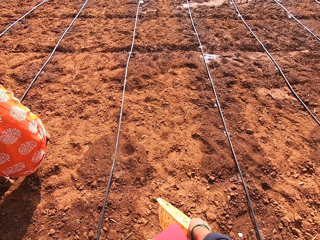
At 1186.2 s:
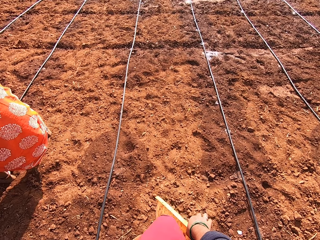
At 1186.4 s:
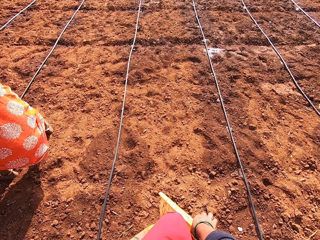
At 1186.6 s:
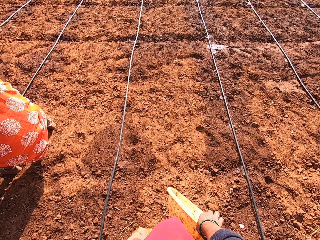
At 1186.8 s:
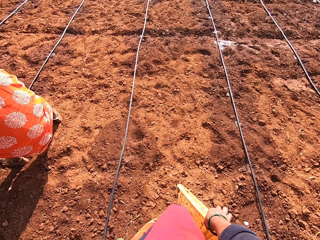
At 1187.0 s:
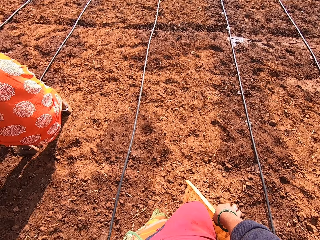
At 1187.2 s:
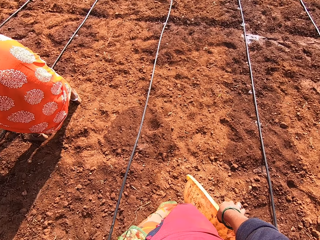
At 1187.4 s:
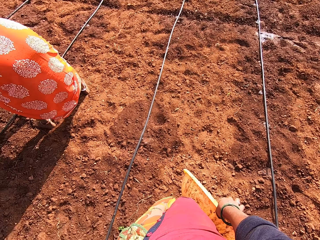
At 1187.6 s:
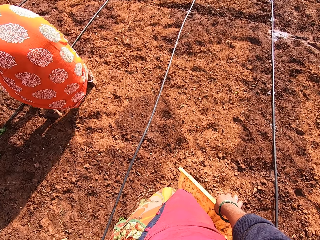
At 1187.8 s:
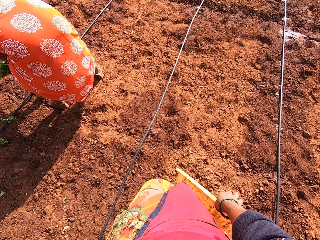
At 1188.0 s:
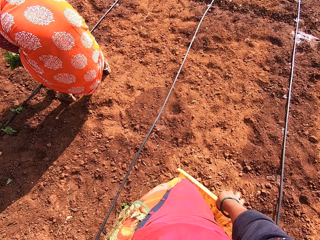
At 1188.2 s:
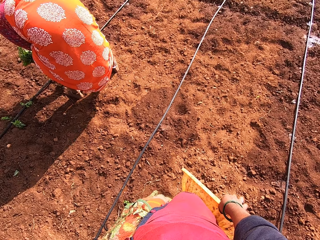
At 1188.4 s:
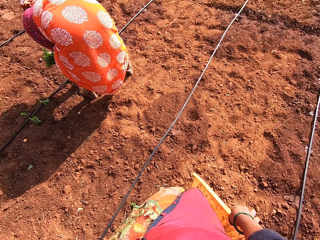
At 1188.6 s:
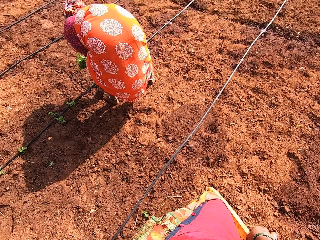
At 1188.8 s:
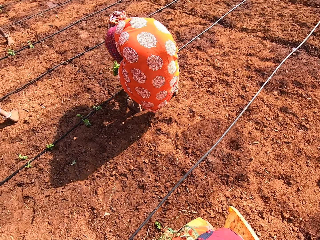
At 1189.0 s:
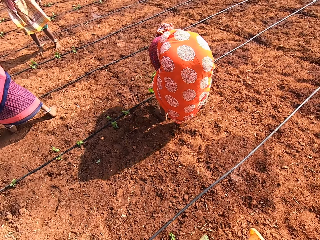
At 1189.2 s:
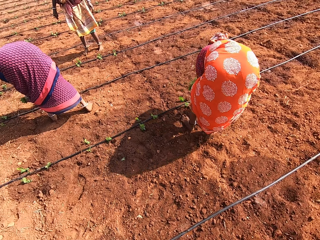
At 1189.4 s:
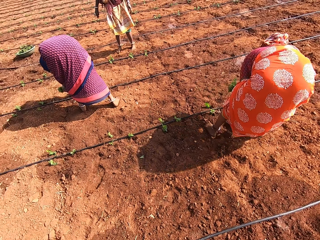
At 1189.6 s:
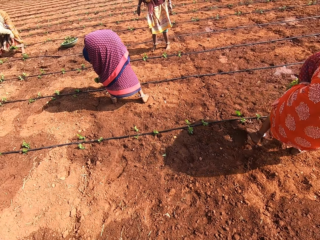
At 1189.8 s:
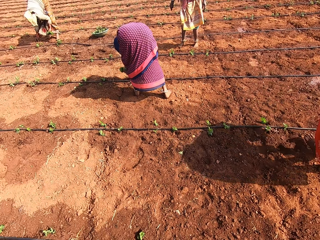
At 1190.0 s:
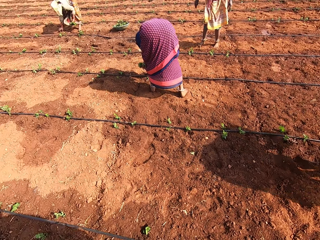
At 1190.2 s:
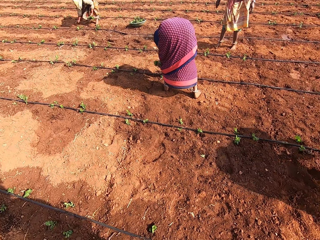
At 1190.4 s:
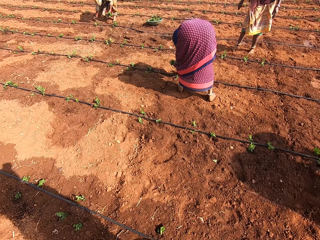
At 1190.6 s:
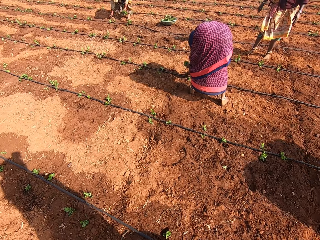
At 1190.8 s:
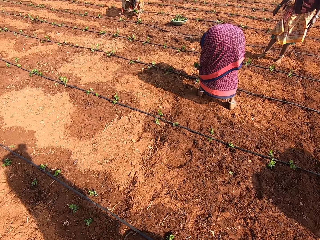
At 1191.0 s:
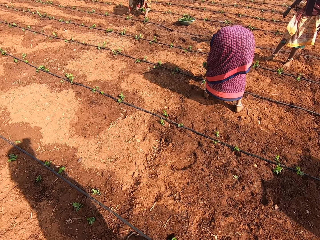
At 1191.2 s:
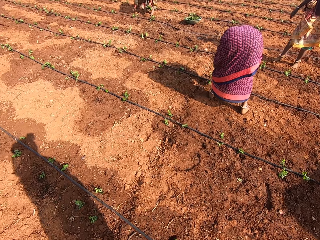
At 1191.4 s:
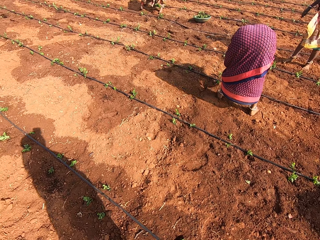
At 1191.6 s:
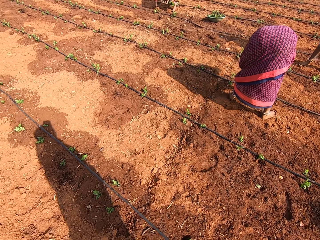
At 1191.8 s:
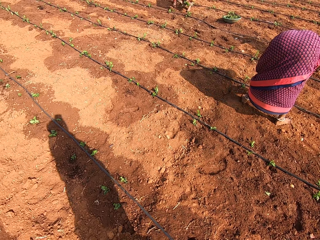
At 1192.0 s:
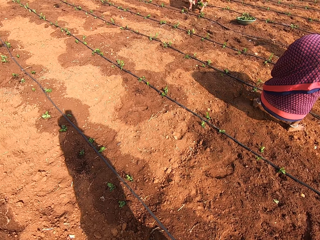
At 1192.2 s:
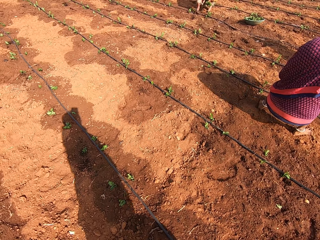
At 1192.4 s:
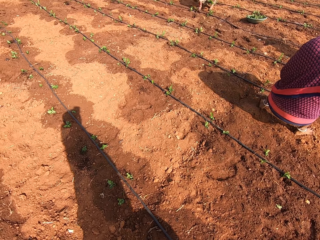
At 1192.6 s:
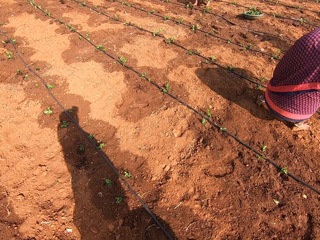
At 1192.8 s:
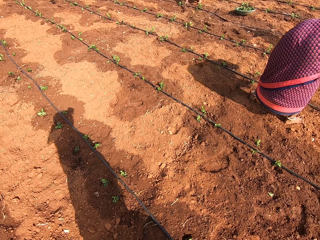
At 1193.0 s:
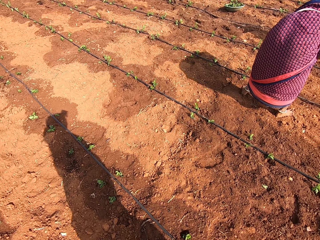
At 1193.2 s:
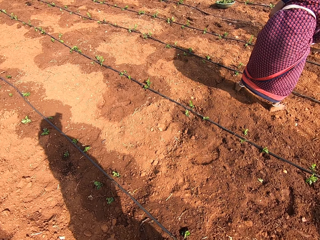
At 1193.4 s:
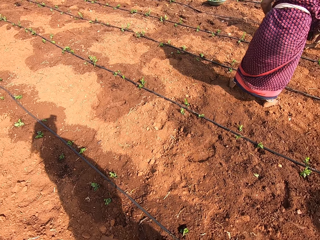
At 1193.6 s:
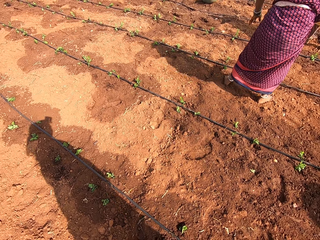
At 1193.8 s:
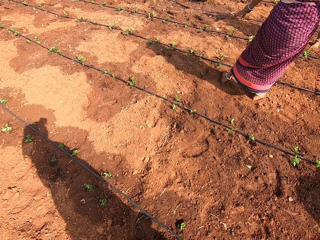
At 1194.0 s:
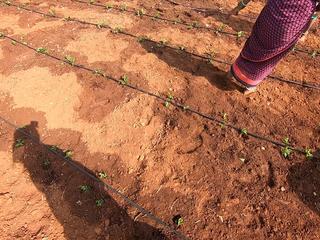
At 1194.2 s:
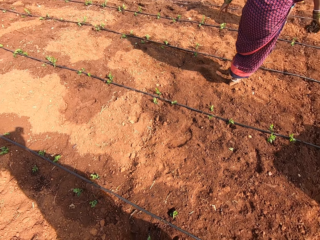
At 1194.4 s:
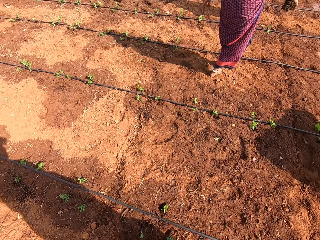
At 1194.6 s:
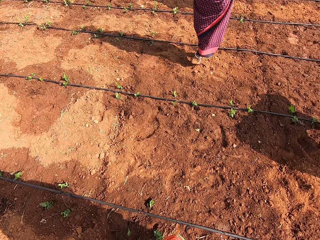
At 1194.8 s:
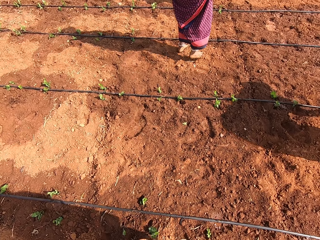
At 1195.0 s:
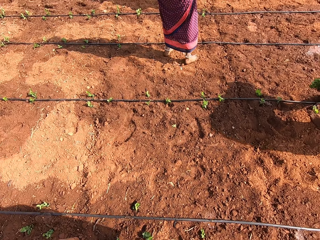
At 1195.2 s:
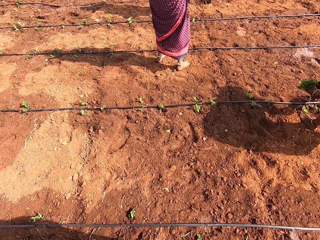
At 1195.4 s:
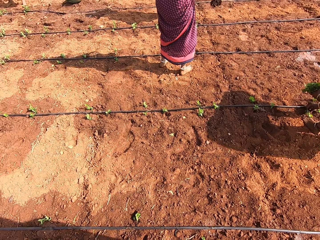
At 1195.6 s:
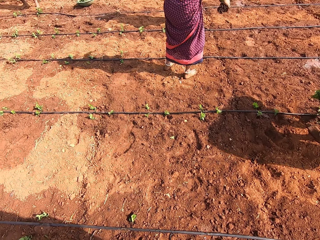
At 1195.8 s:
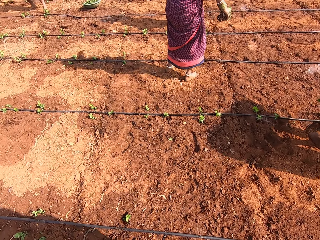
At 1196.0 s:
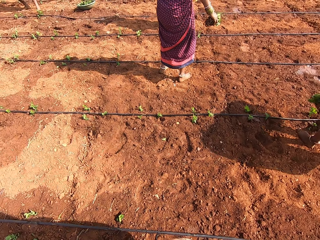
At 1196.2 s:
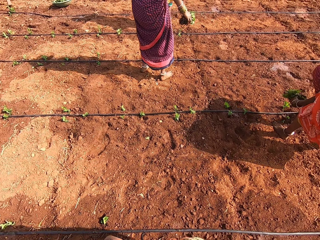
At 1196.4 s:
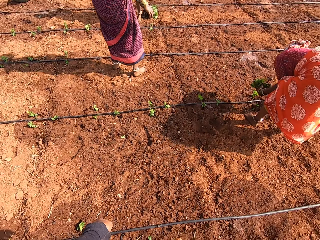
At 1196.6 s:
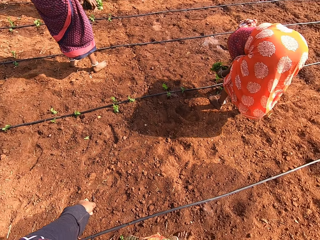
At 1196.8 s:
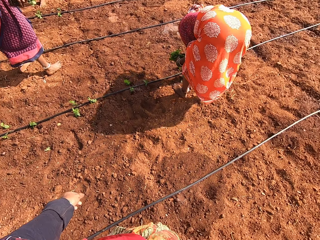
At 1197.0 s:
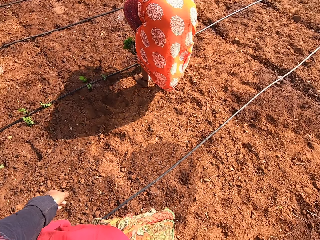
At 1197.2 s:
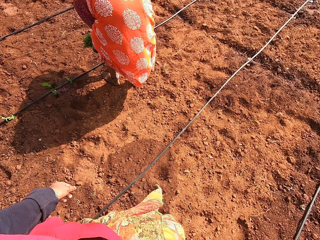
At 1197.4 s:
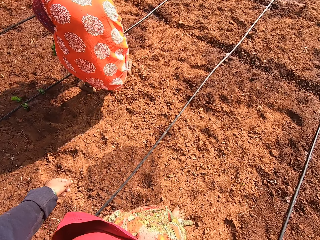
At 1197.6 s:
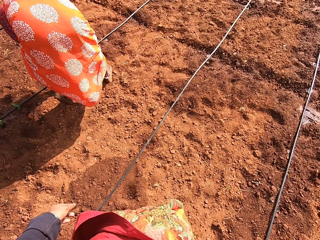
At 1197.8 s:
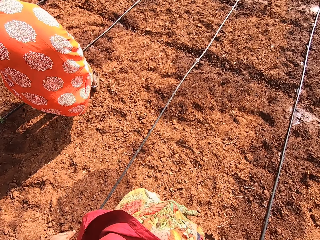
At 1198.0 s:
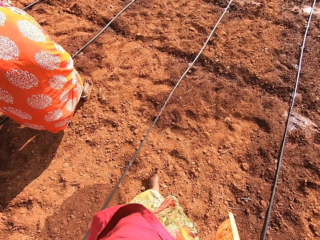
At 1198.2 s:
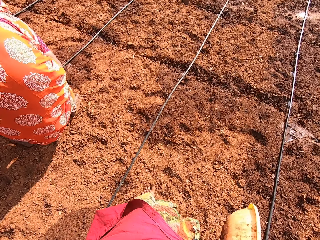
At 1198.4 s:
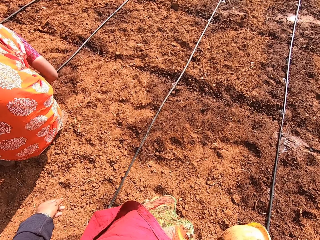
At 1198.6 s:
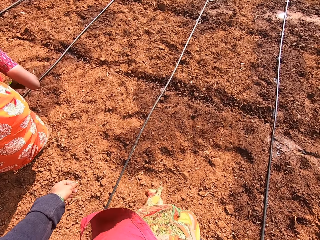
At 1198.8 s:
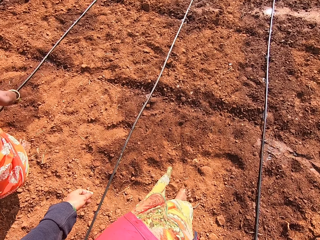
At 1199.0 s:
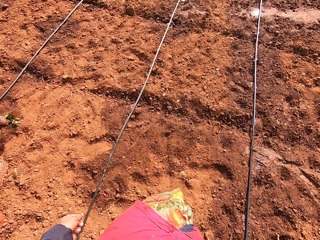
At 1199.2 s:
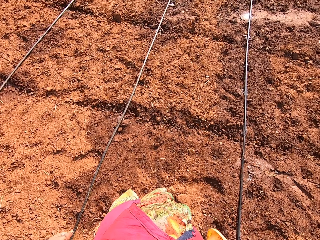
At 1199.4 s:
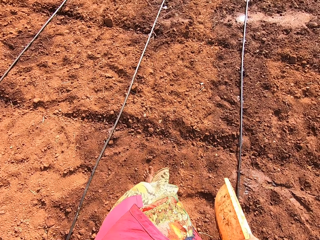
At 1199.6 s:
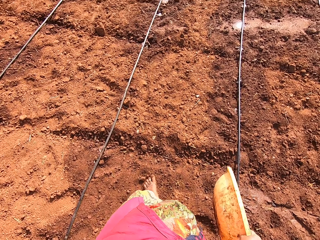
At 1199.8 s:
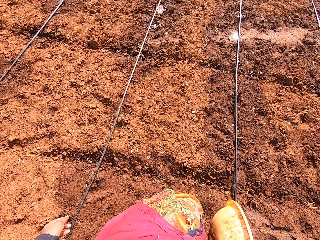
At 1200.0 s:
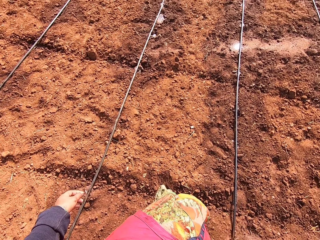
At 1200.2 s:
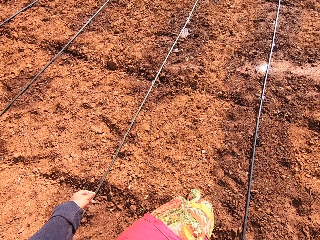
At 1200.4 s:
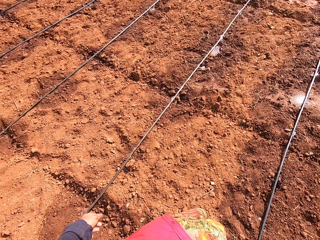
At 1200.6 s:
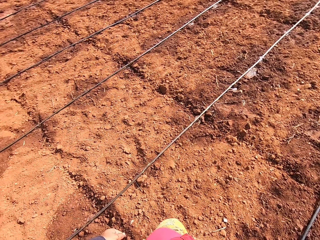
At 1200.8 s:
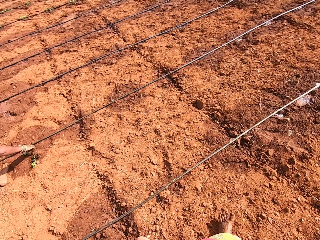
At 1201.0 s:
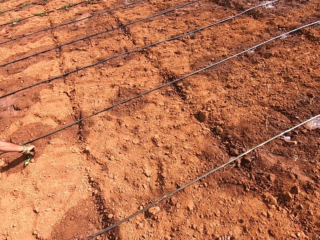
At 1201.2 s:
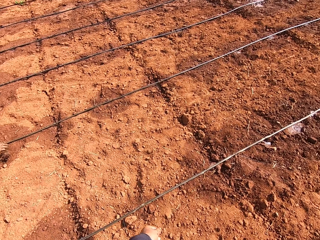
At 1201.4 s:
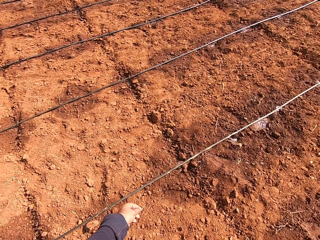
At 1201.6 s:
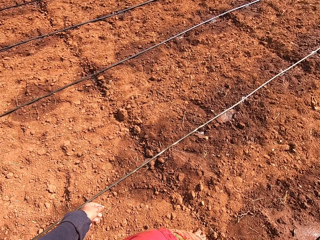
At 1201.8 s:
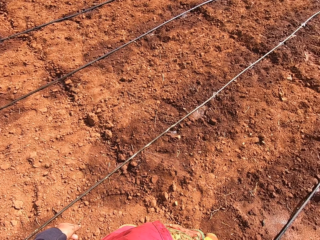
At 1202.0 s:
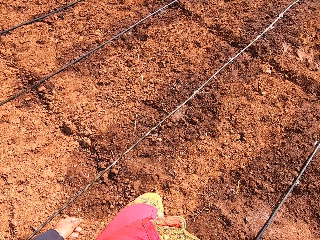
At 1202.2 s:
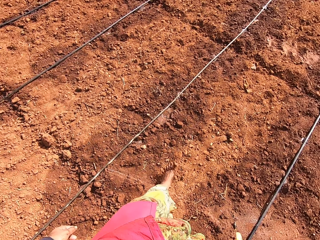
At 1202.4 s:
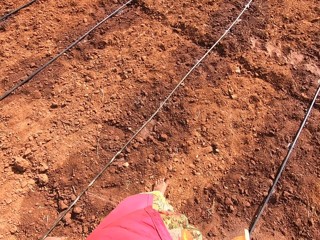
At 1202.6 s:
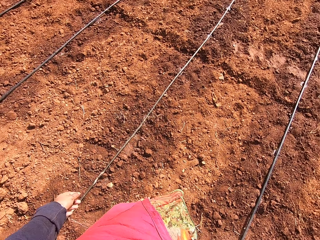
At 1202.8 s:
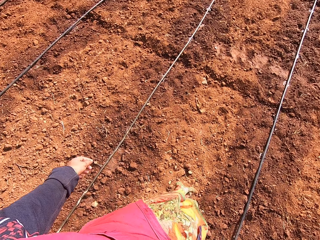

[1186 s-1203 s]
The camera wearer looks around the farm. They walk around on the farm.

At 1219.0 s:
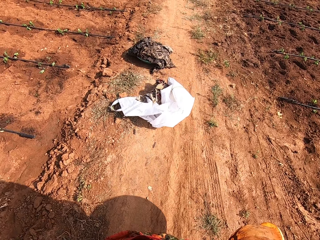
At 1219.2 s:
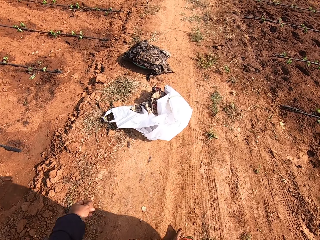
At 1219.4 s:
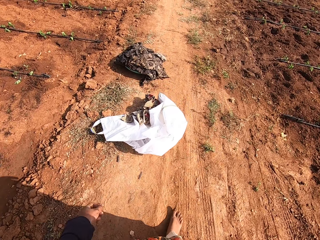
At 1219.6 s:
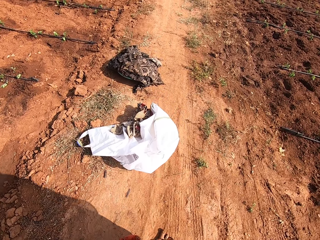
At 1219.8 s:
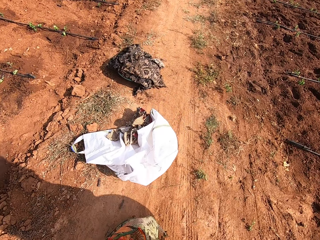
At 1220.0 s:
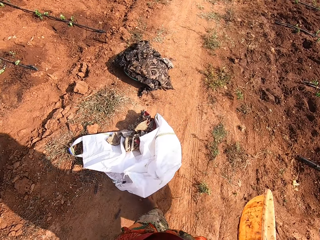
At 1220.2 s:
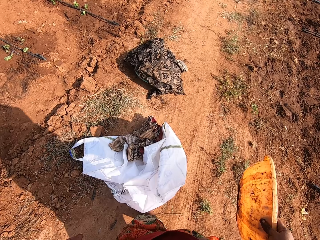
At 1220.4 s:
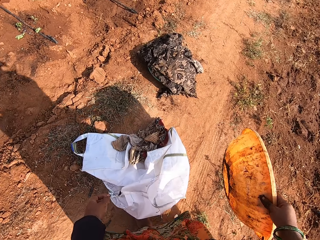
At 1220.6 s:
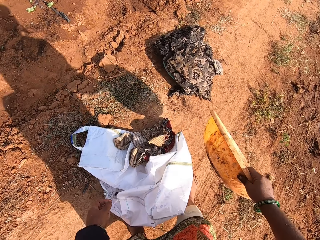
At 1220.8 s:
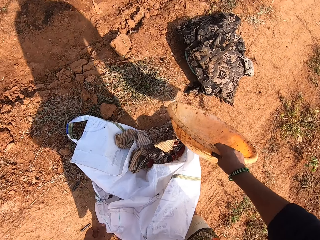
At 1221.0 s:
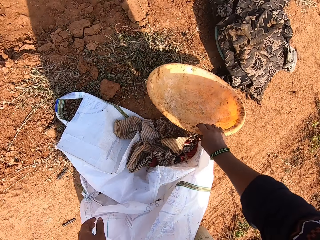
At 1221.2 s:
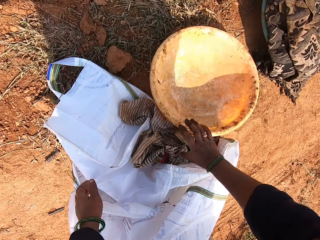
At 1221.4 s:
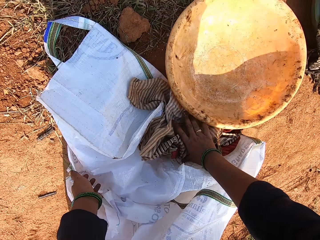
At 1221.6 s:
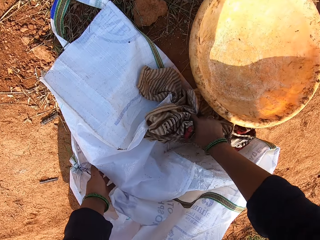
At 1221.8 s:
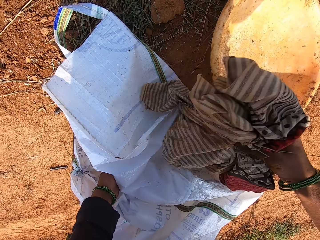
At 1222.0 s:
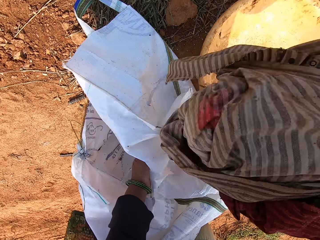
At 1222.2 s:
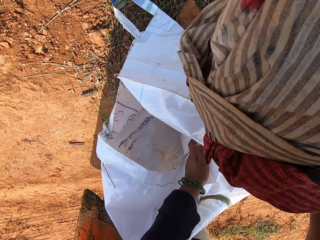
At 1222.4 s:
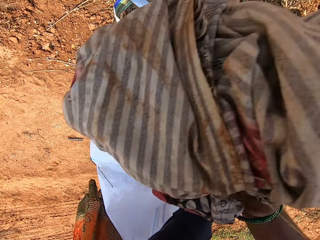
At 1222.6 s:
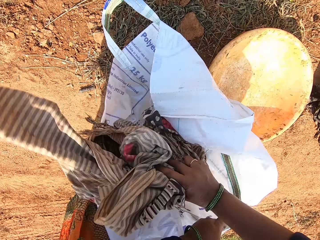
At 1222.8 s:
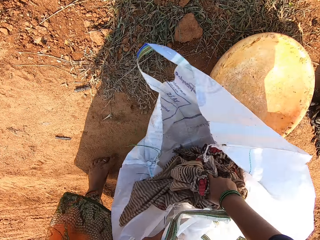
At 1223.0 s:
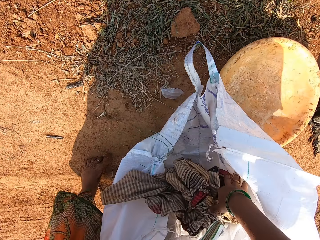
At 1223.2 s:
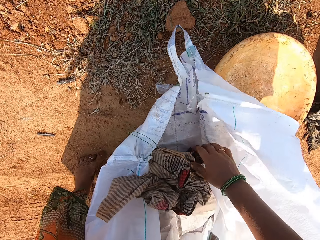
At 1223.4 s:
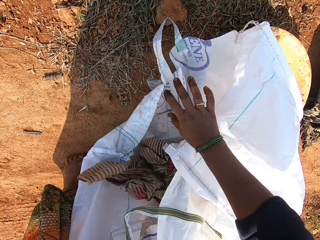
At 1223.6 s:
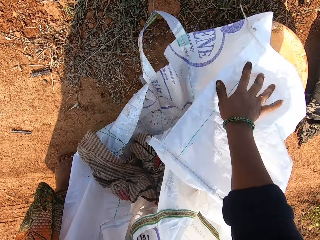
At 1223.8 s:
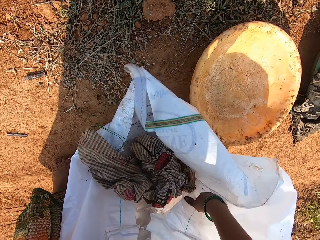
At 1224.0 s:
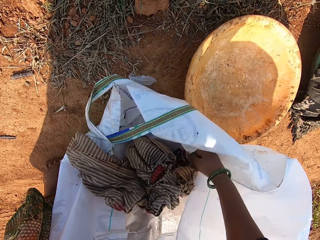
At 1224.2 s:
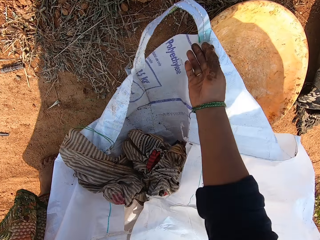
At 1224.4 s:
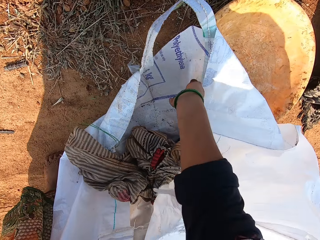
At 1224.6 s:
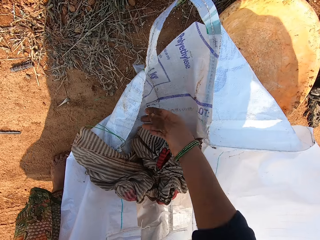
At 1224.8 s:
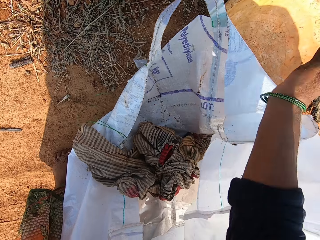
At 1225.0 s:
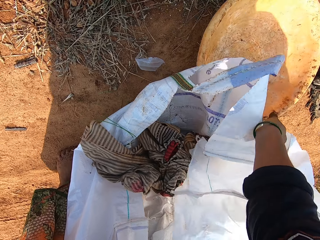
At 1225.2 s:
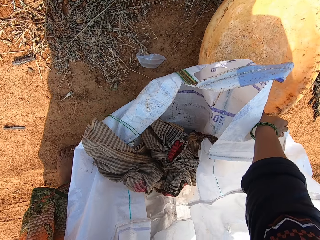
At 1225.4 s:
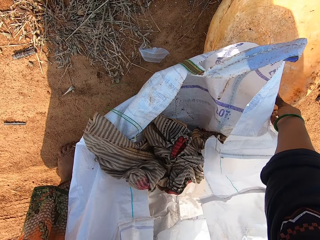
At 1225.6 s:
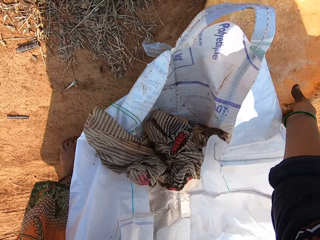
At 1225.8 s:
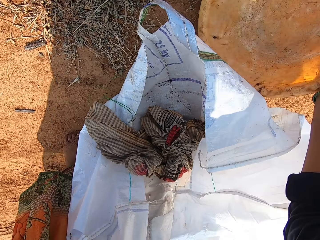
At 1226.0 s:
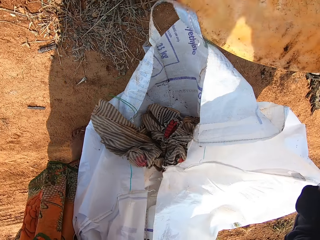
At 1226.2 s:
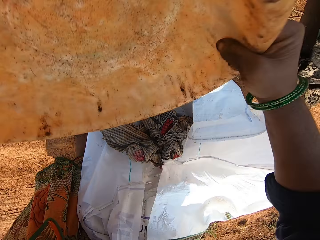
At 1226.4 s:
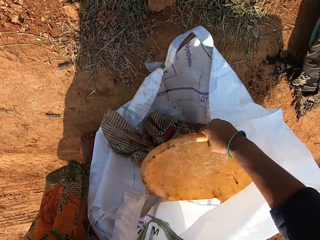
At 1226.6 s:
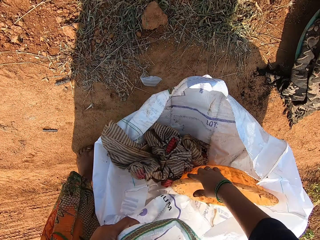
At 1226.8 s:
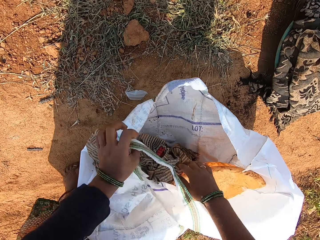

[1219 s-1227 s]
The camera wearer drops the basin on the ground. They pick the clothes, open the bag and put the clothes in the bag. They pick the basin and put the basin in the bag.
